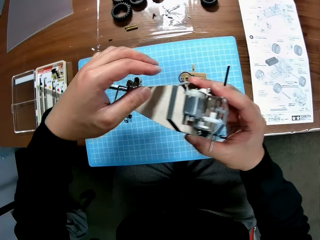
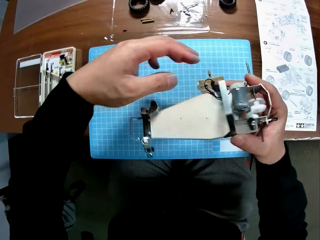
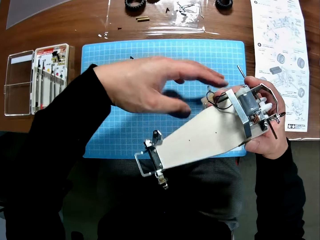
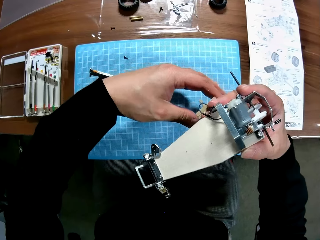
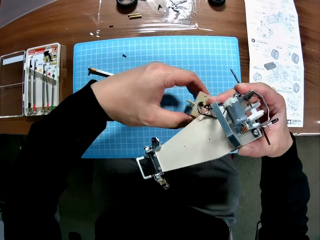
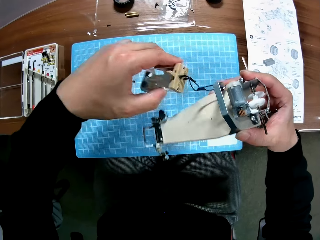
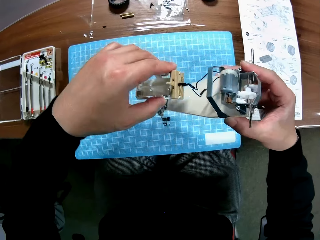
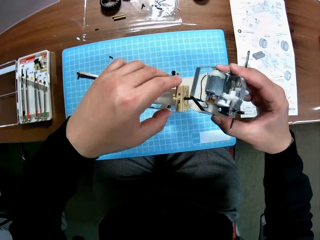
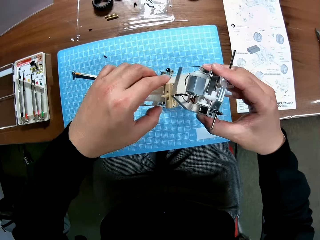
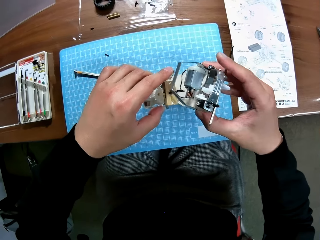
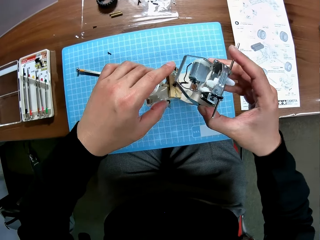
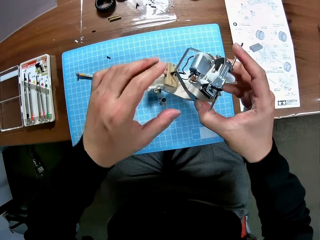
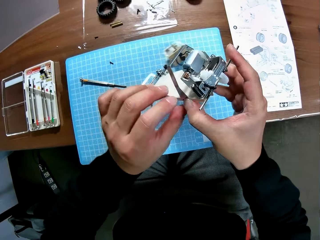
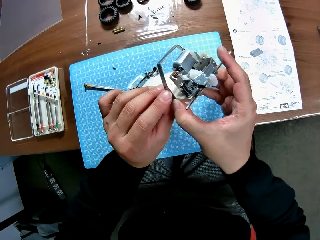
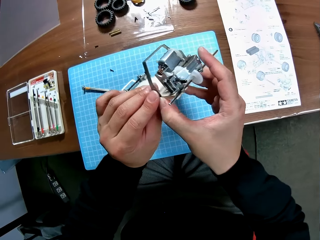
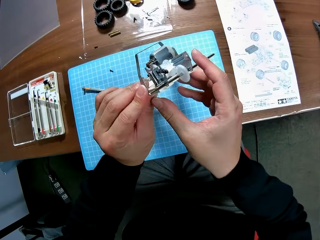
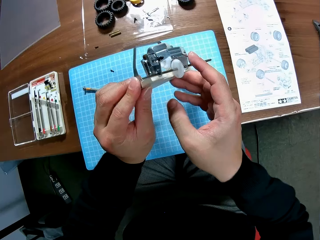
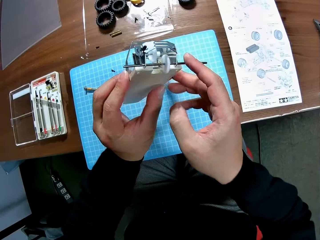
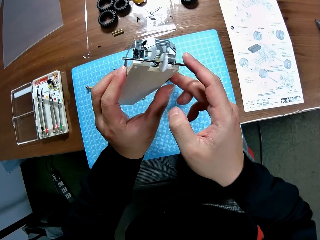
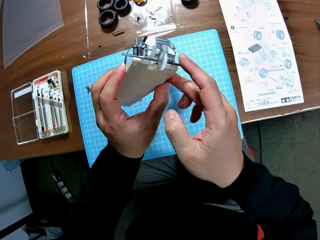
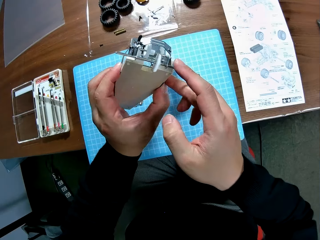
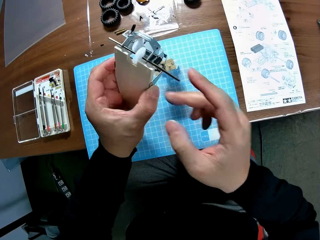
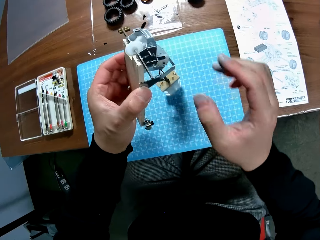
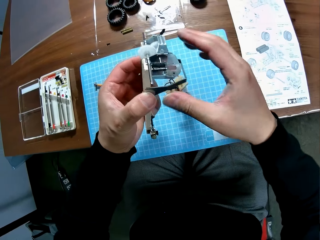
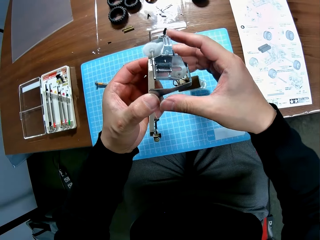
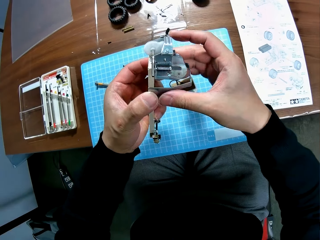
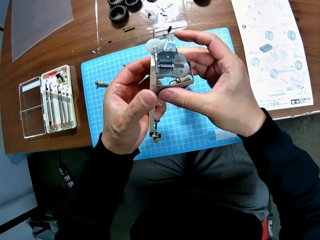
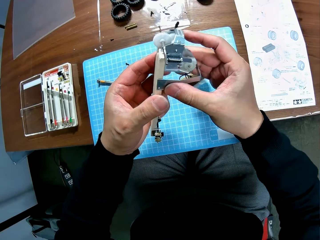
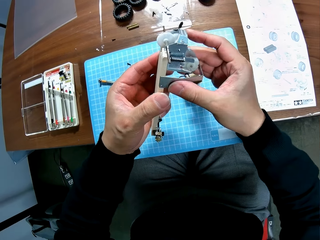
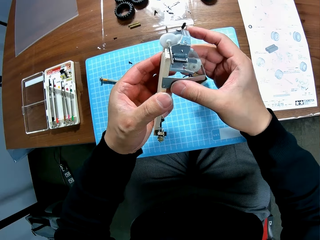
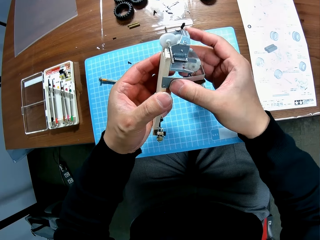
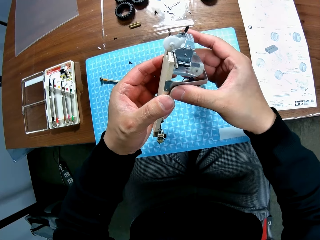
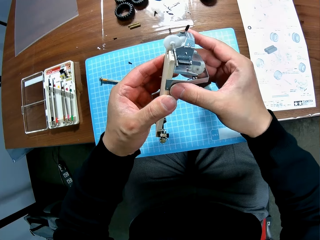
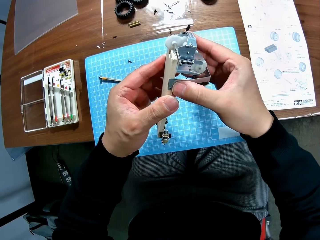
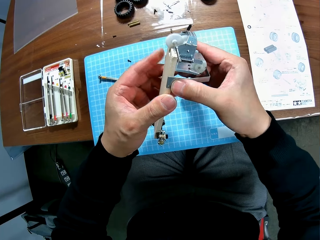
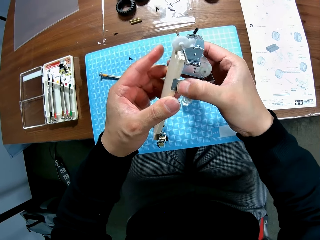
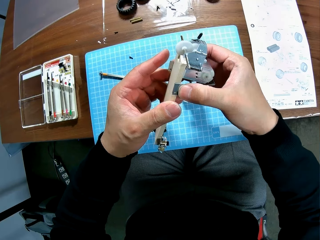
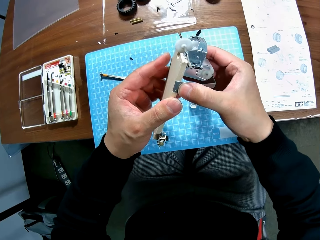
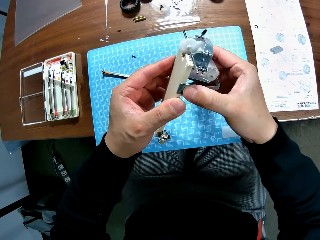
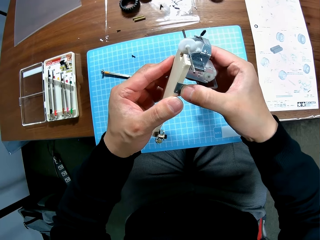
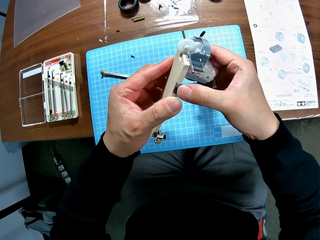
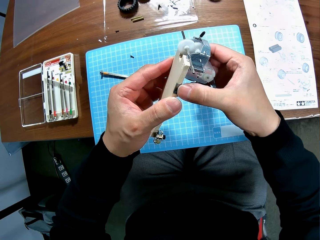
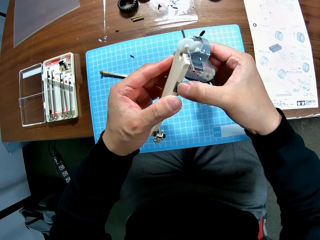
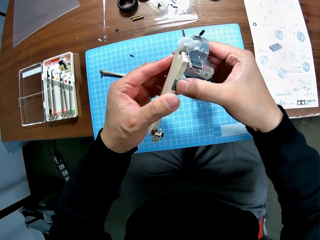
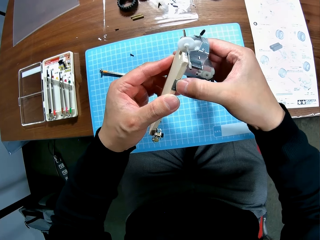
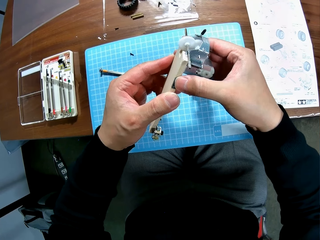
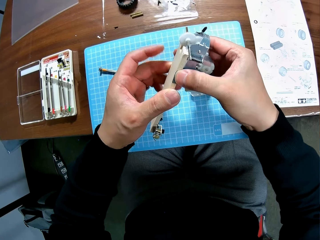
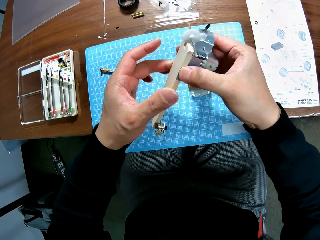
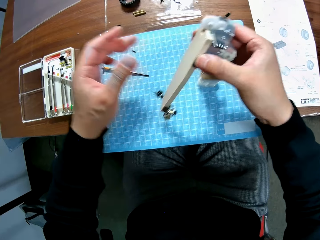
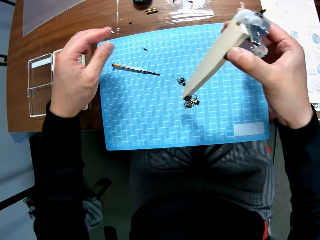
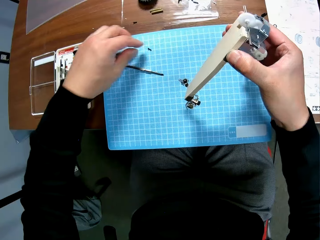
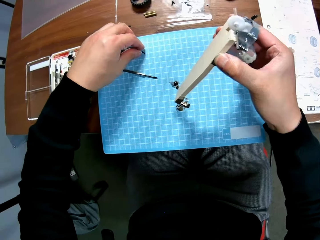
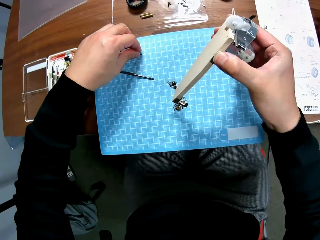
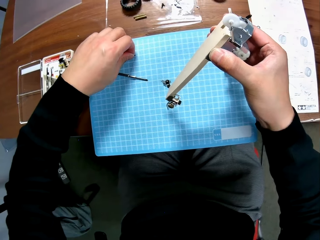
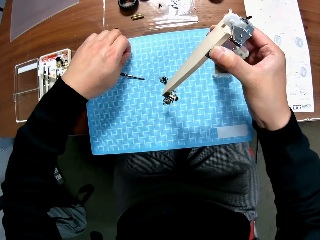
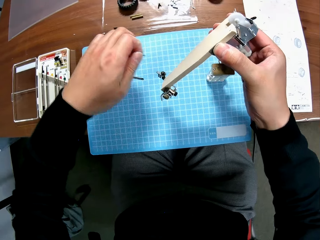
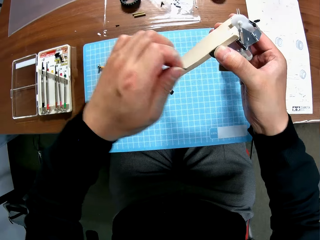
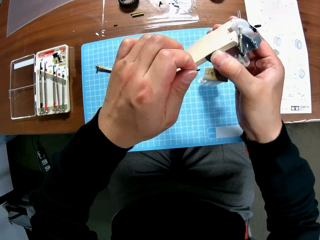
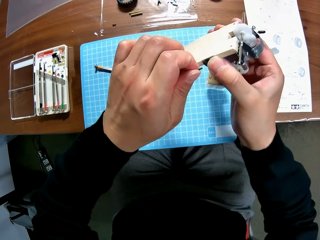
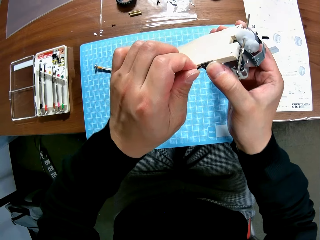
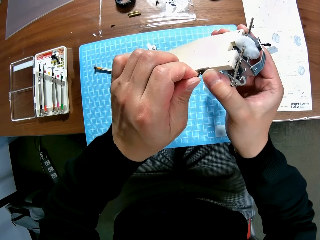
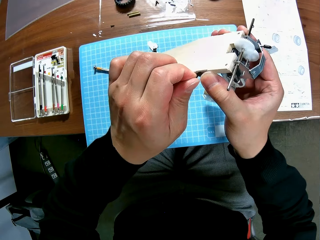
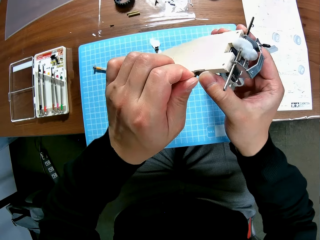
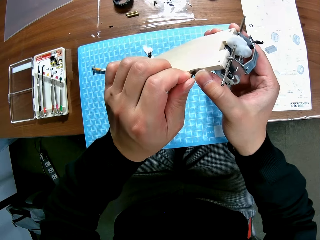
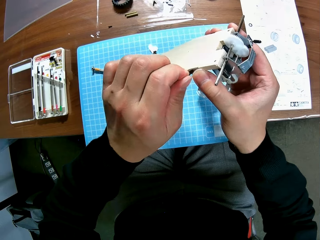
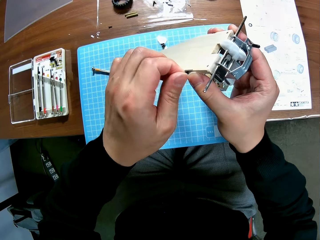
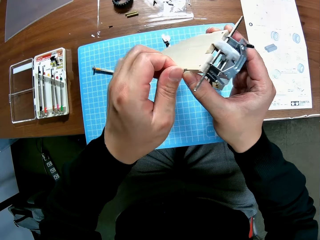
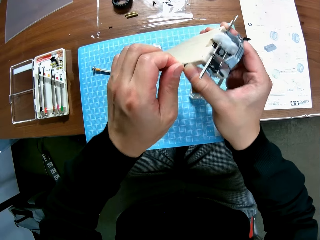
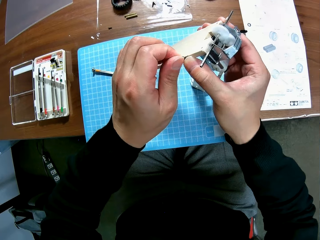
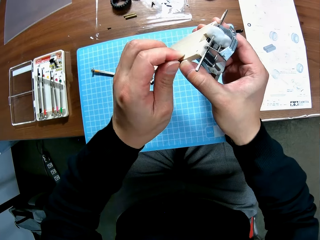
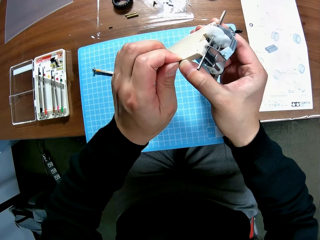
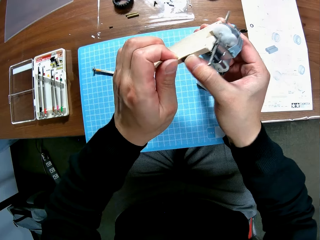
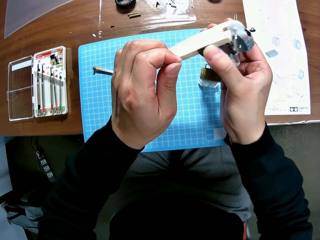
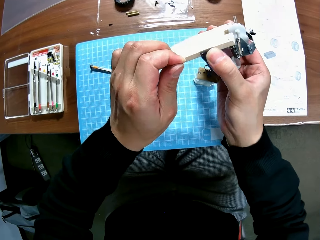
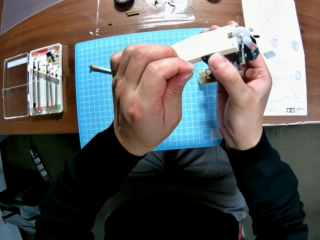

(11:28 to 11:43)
The camera wearer adjusts the toy car engine with his left hand. He picks up another small component from the table with his left hand. He attaches the small component to the engine on his right hand.

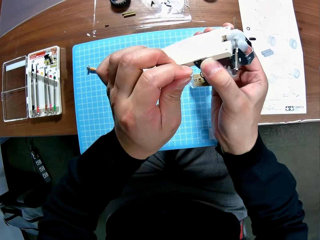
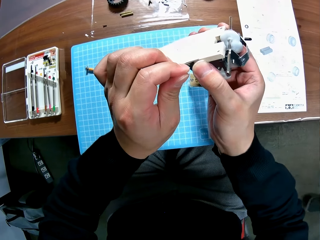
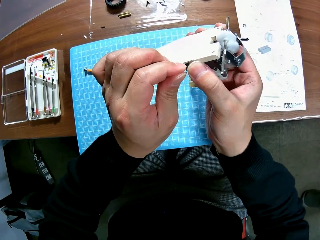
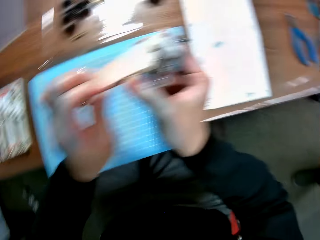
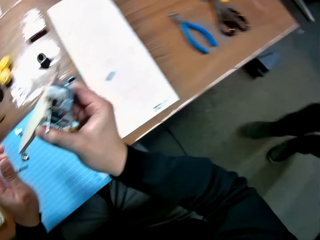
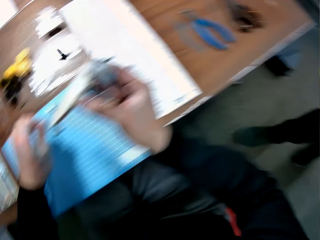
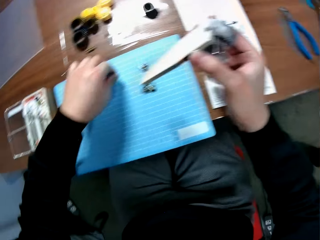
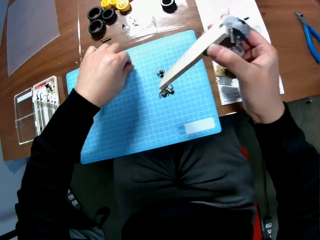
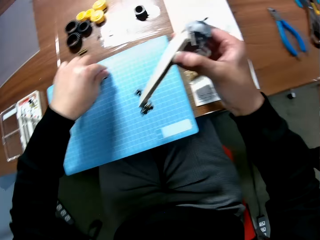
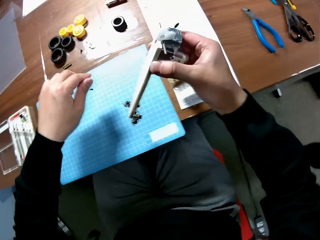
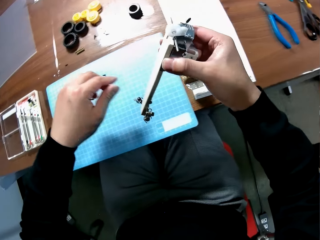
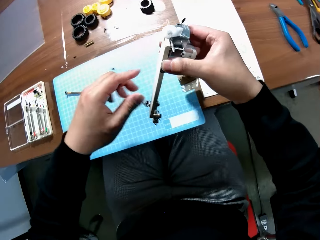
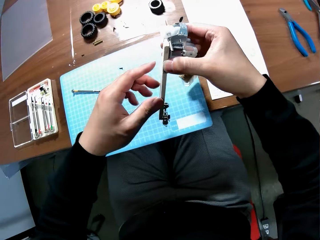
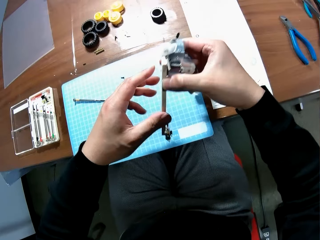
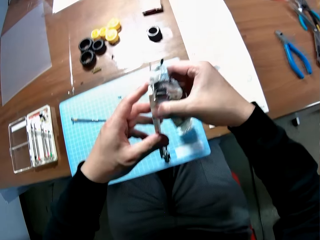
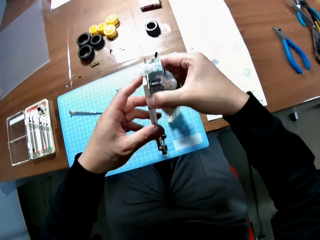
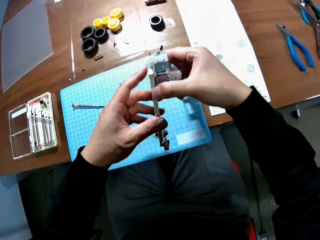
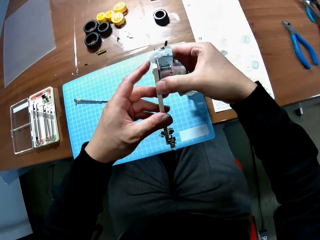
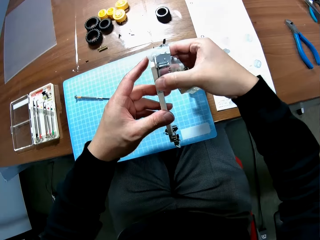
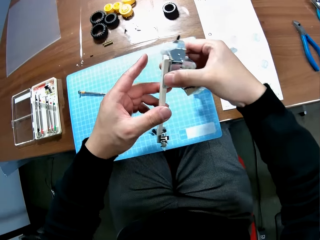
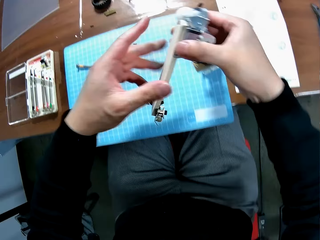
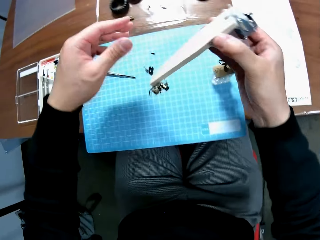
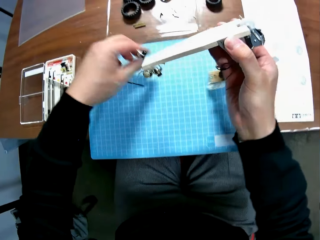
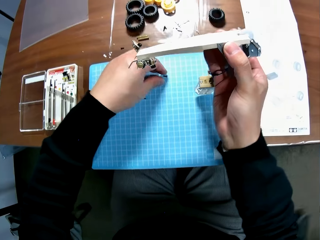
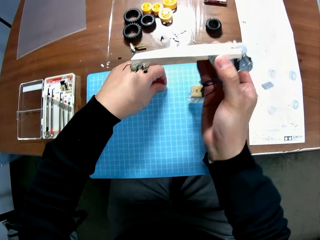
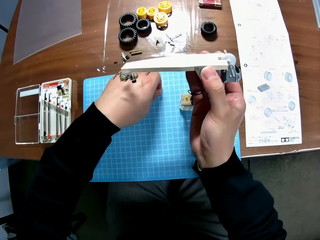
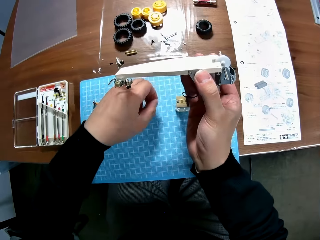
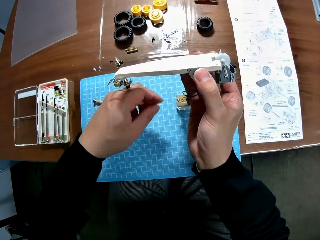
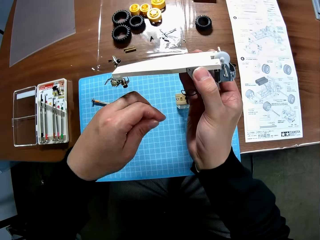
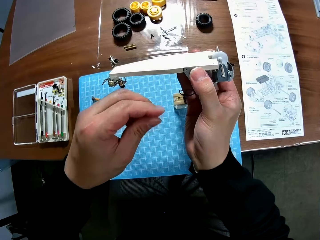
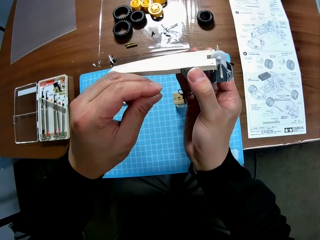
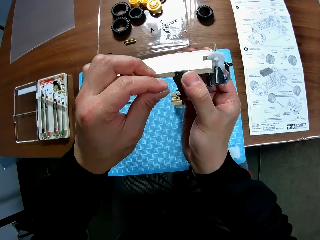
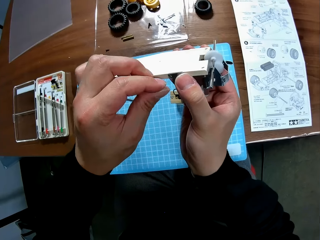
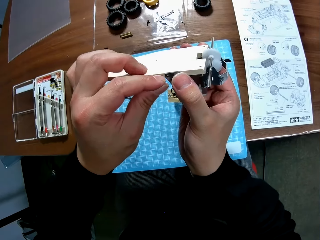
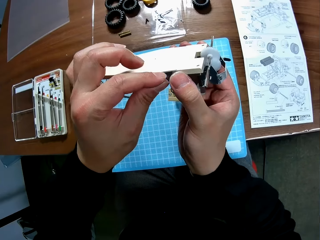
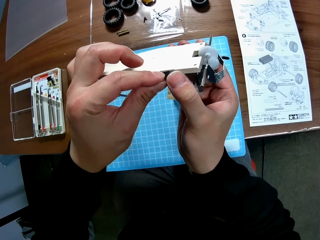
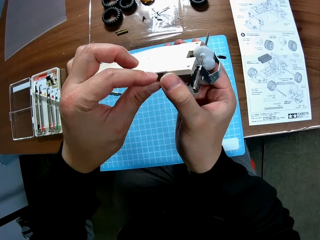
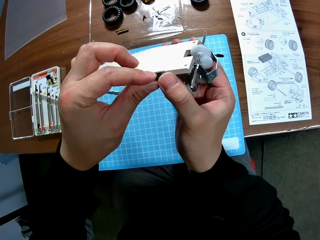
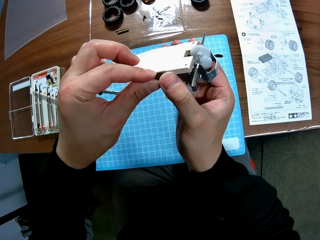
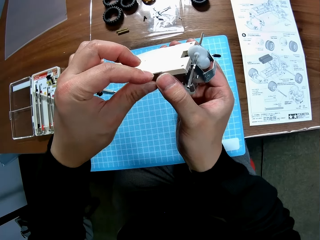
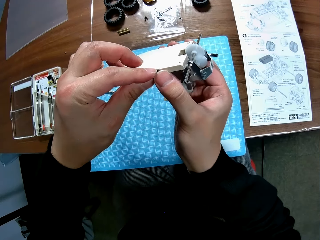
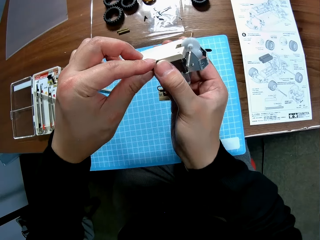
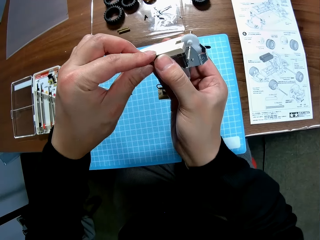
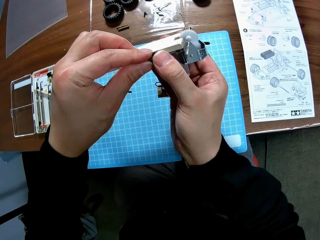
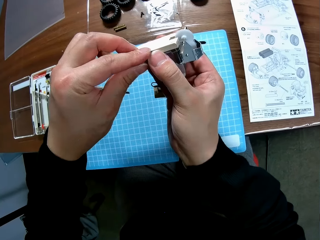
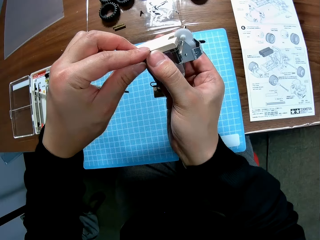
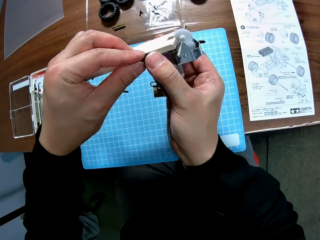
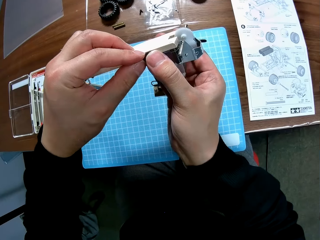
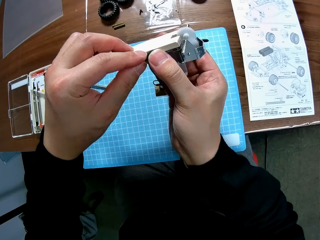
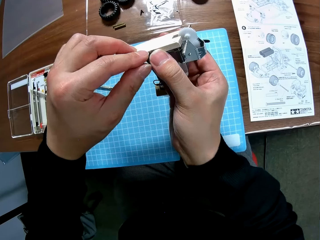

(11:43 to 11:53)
The camera wearer turns to a man. He drops the small component on the table with his left hand. He adjusts the toy car engine or toy plane with his two hands. He looks at the toy plane. He picks up the small component from the table with his left hand. He attaches the small component to the engine on his right hand.
